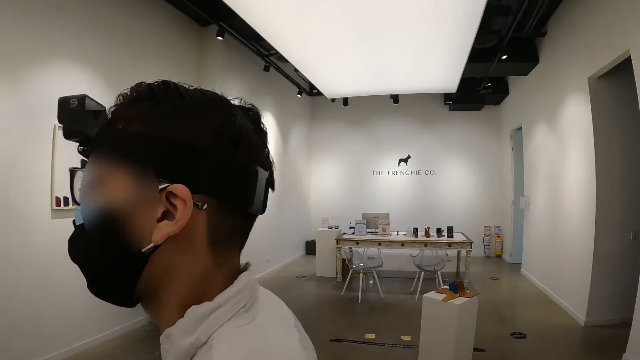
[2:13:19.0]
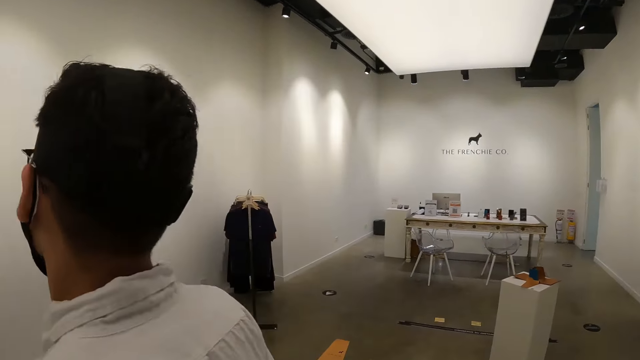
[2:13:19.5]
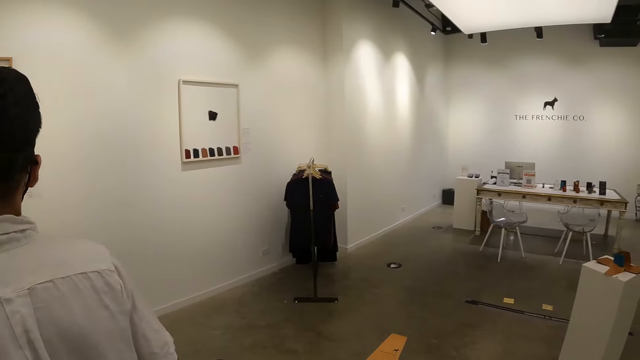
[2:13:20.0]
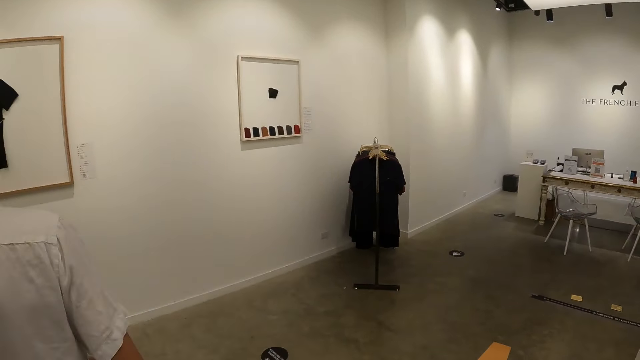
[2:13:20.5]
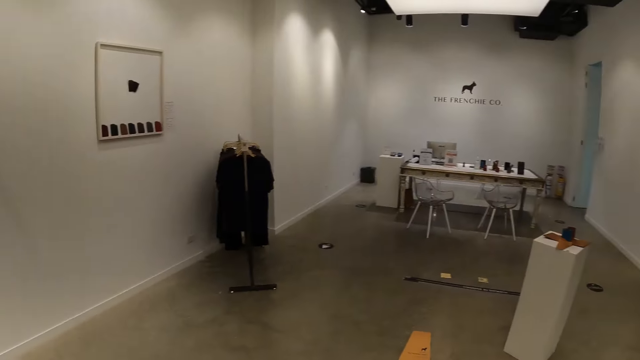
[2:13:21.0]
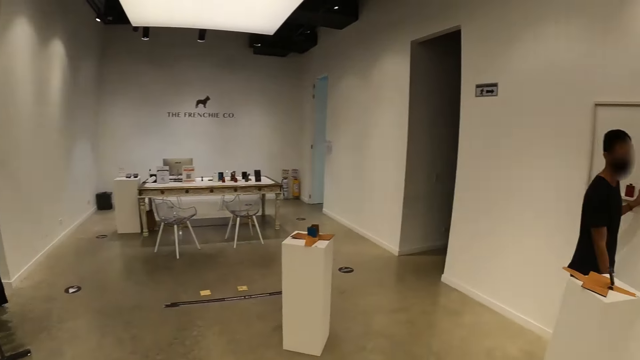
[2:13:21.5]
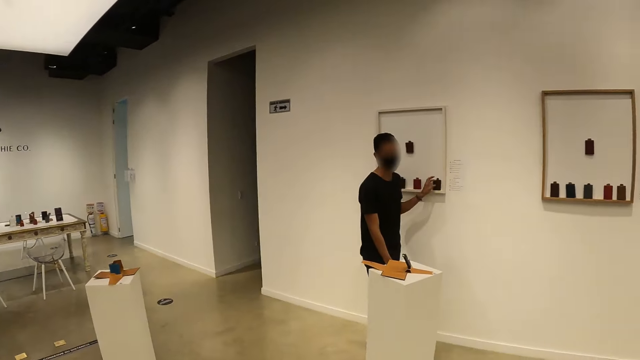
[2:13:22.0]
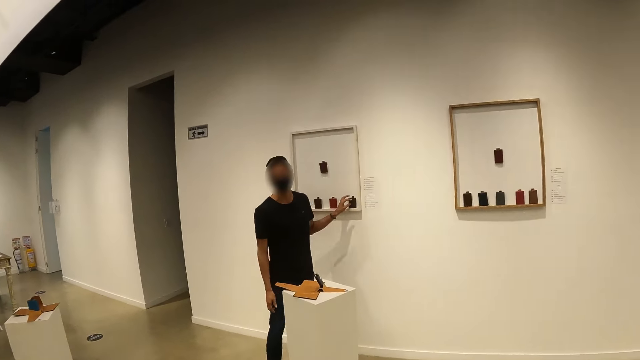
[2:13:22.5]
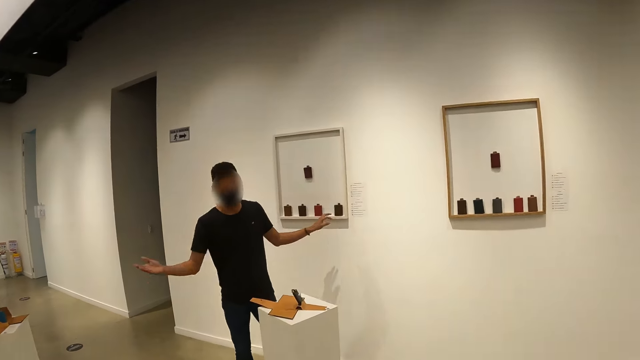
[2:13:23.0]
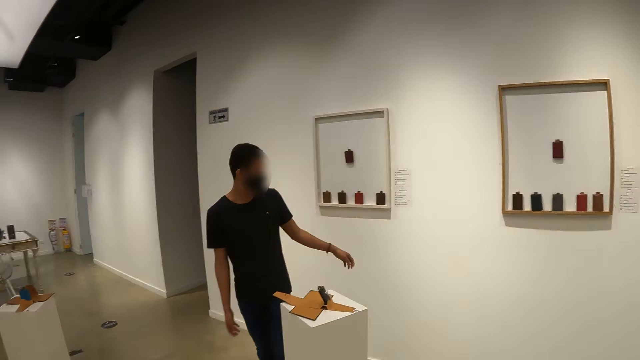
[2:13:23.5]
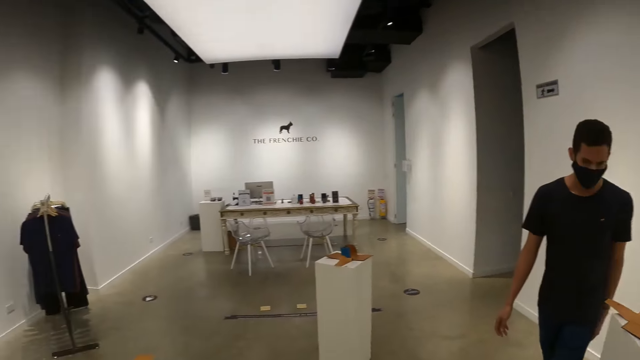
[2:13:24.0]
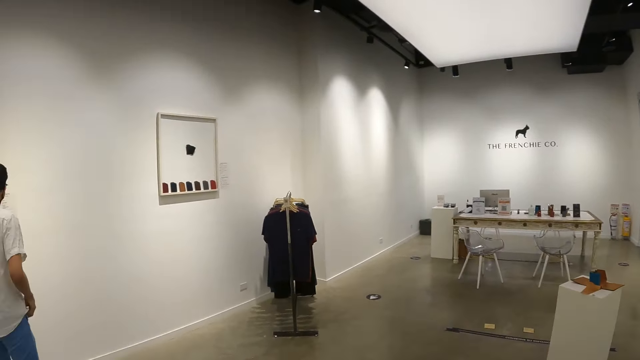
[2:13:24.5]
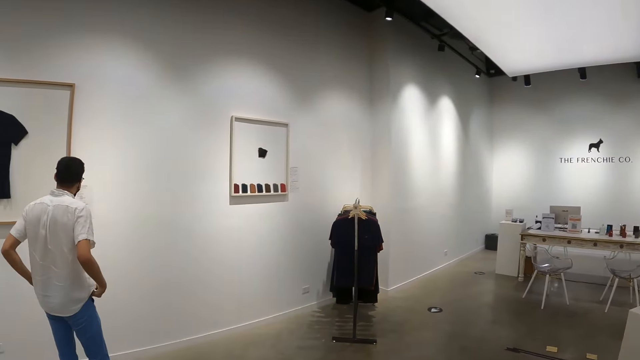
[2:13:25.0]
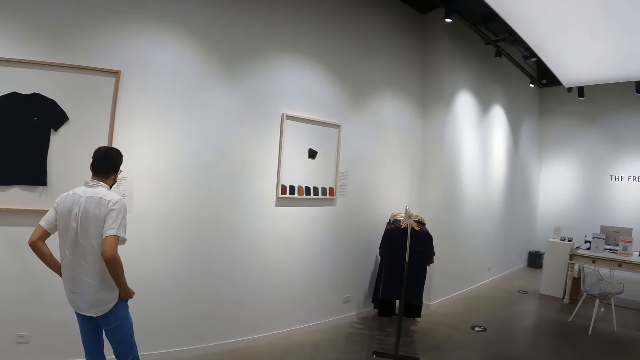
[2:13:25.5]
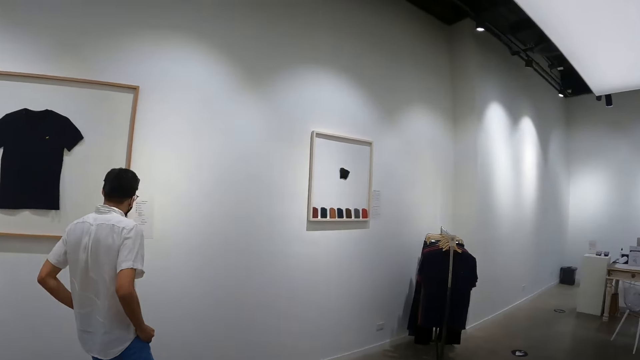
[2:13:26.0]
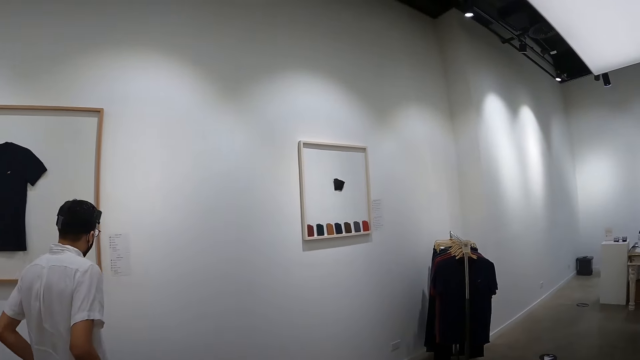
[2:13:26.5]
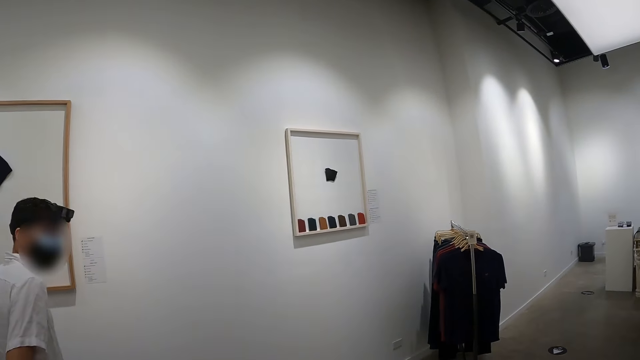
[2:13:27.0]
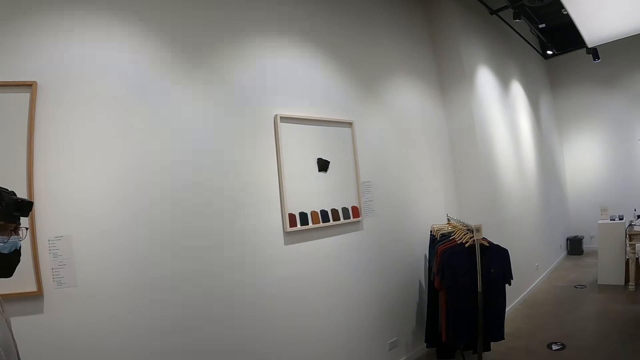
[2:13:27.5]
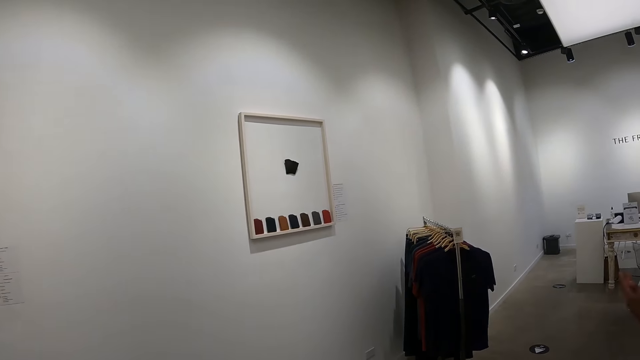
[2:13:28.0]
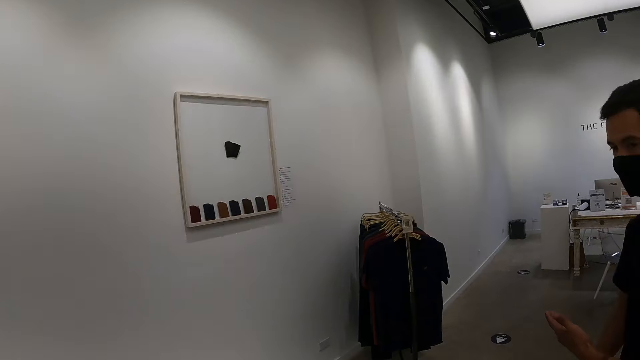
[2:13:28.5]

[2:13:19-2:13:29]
The man places the perfume bottle on the display board in the augmented store with his left hand. Another man puts his hands in his pockets.

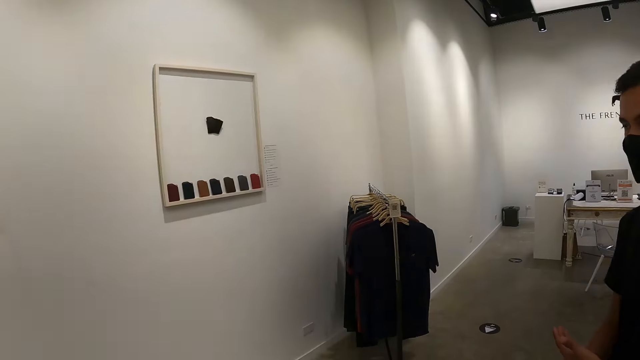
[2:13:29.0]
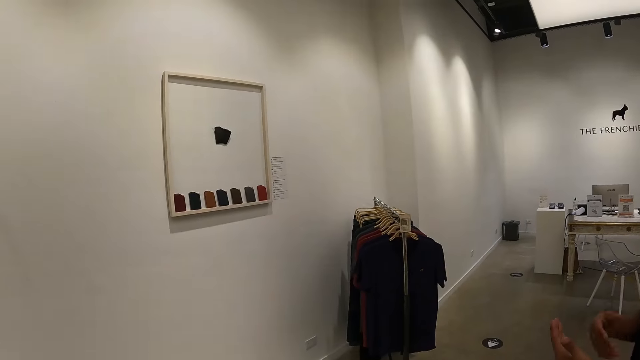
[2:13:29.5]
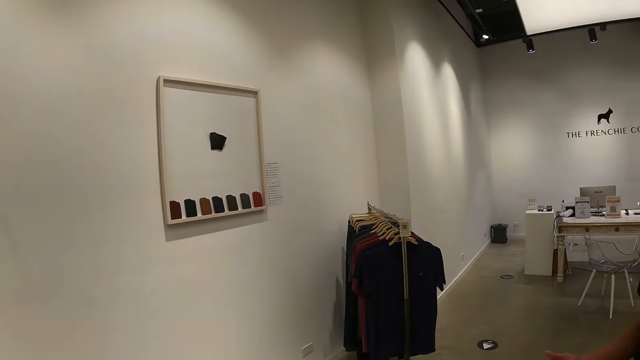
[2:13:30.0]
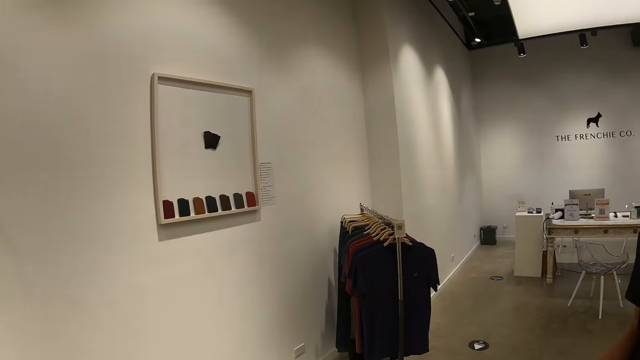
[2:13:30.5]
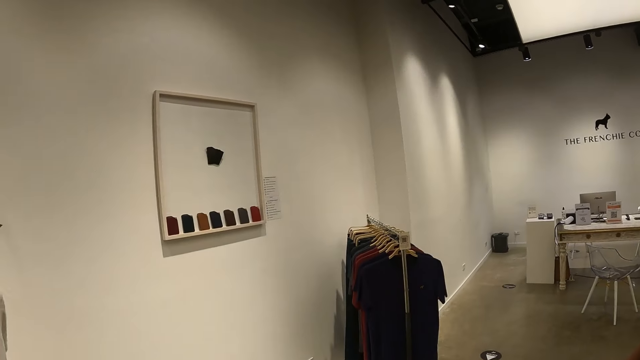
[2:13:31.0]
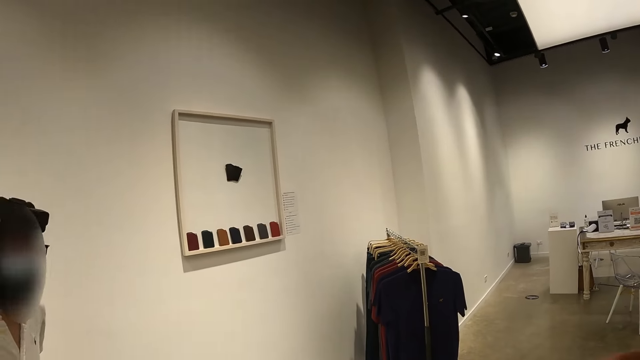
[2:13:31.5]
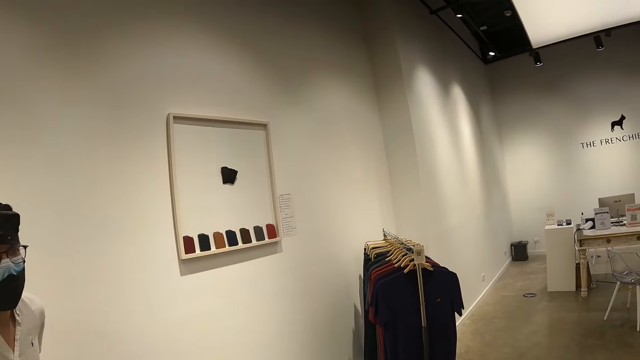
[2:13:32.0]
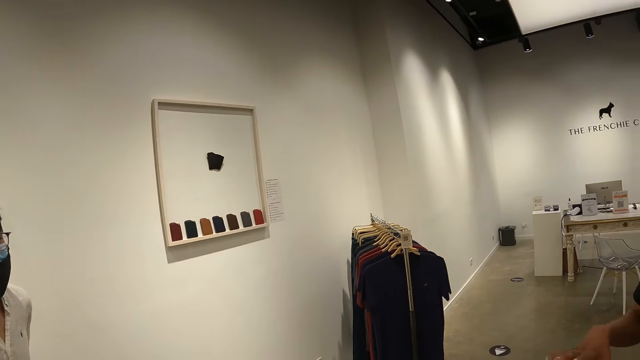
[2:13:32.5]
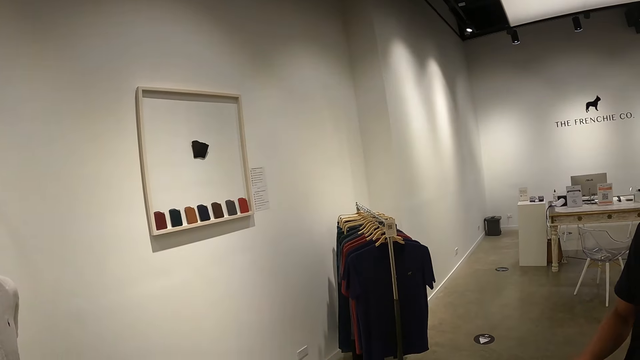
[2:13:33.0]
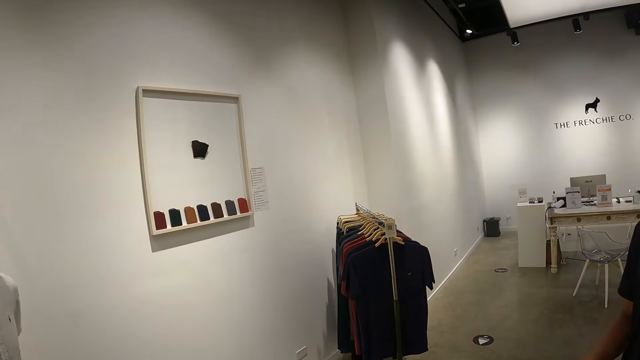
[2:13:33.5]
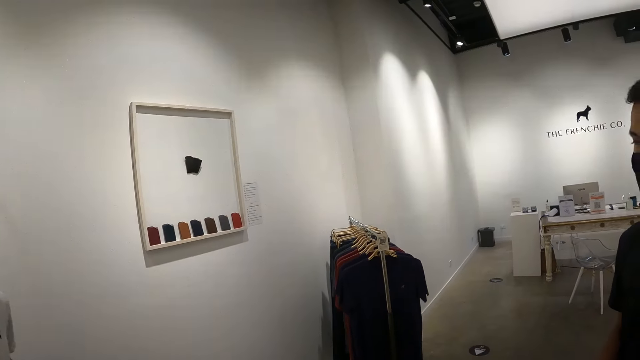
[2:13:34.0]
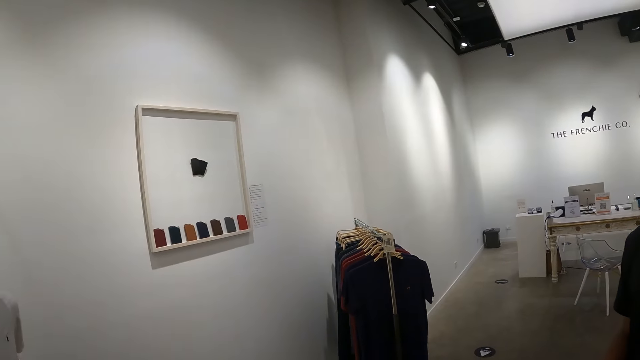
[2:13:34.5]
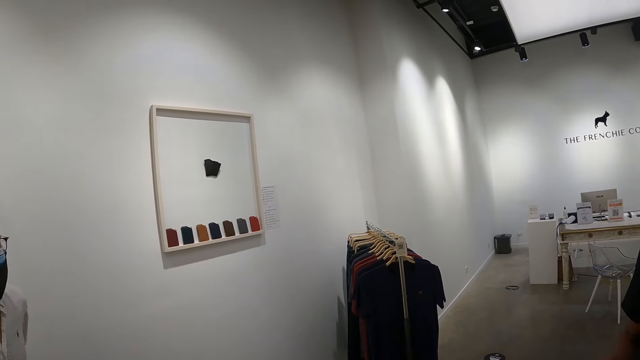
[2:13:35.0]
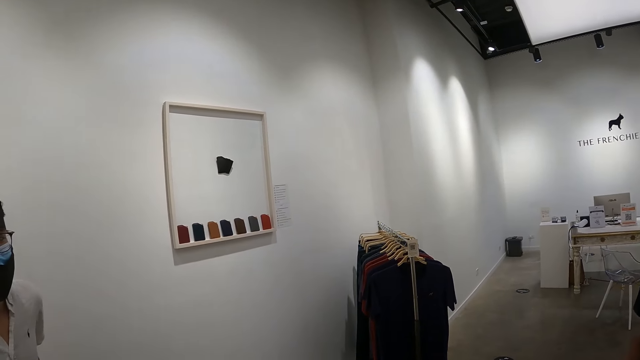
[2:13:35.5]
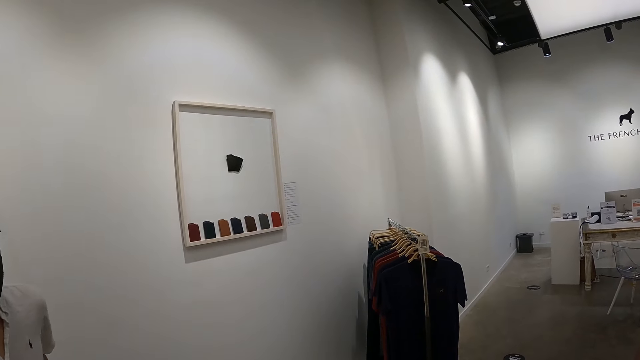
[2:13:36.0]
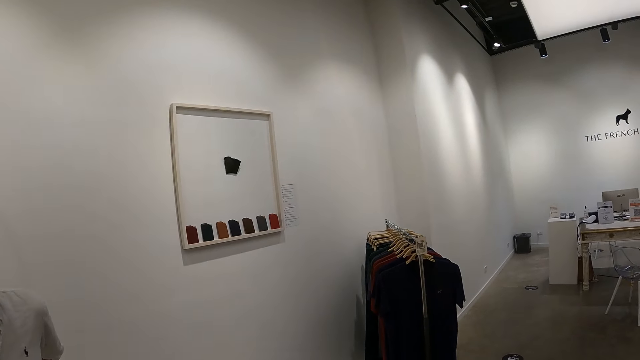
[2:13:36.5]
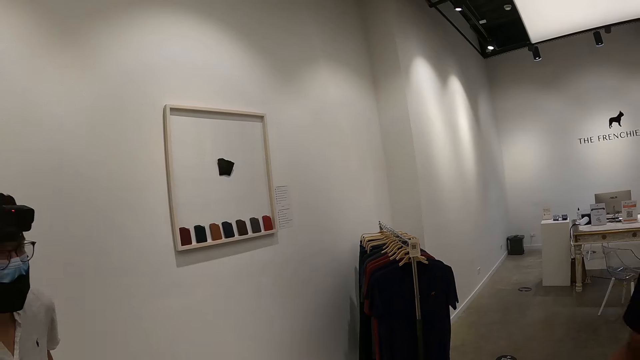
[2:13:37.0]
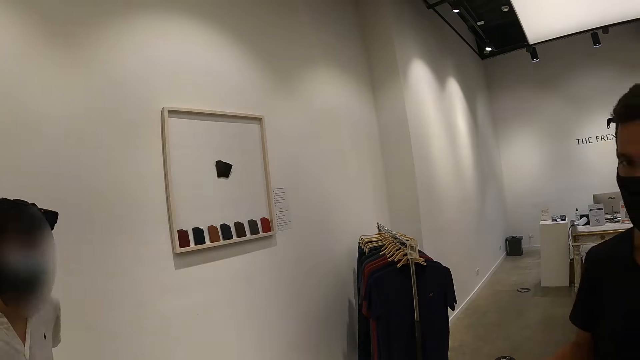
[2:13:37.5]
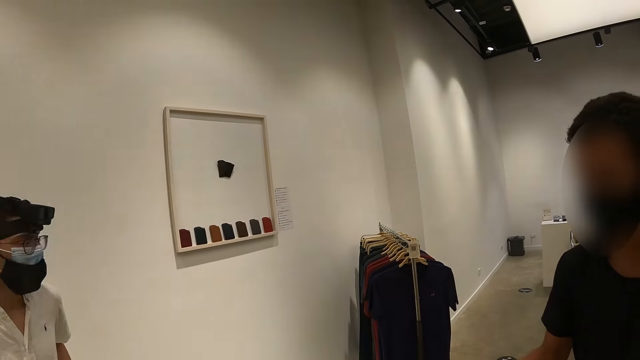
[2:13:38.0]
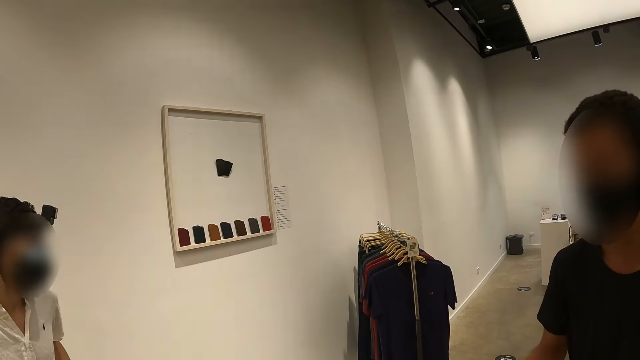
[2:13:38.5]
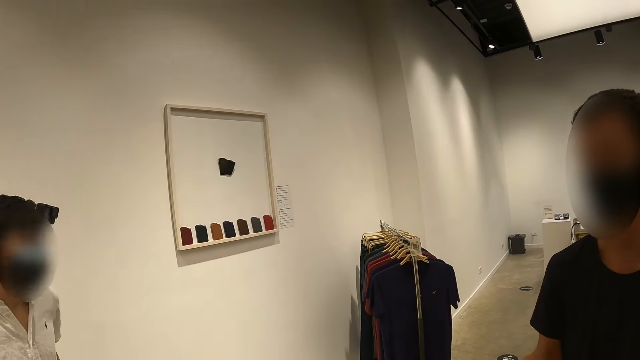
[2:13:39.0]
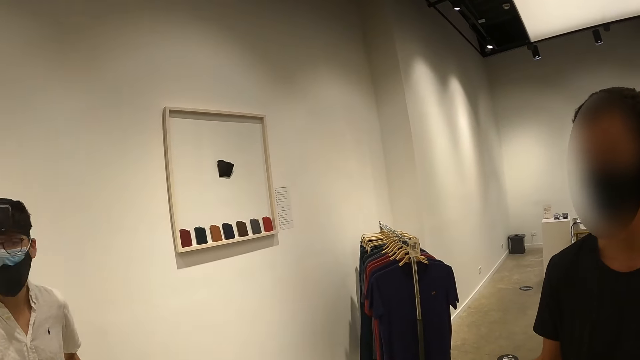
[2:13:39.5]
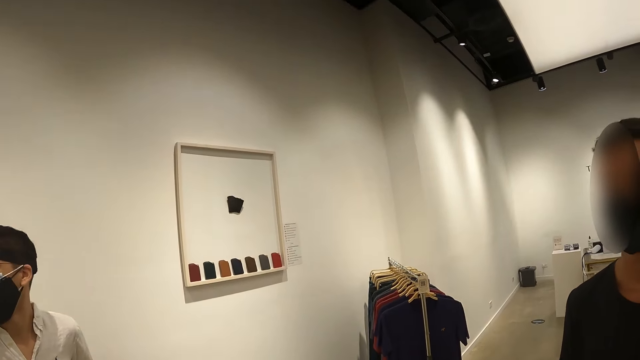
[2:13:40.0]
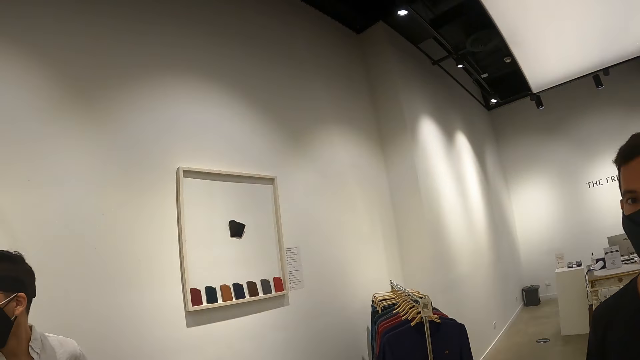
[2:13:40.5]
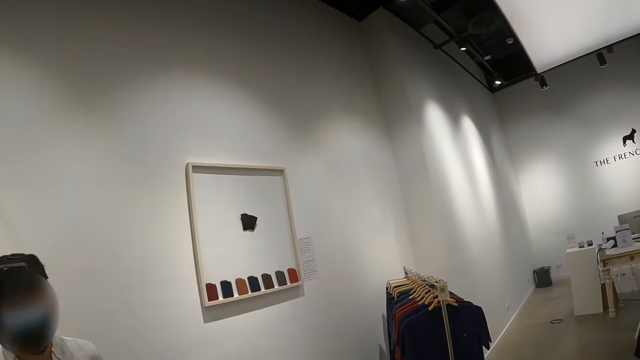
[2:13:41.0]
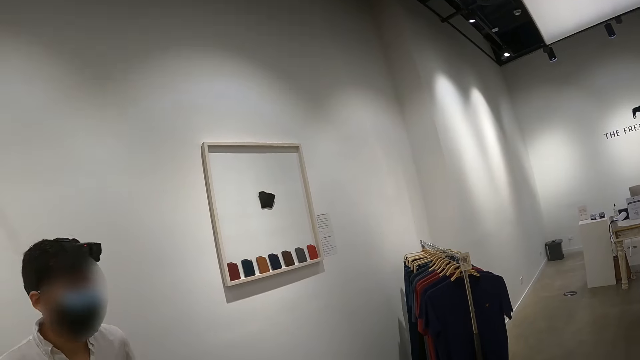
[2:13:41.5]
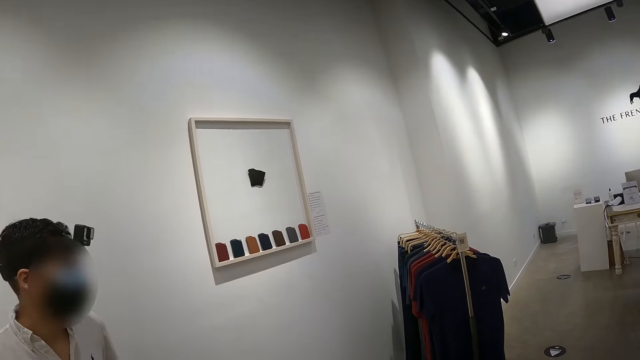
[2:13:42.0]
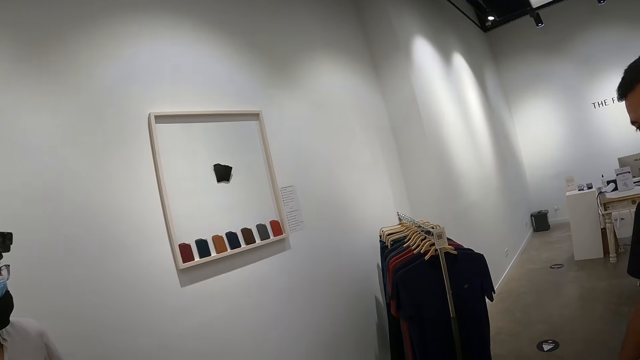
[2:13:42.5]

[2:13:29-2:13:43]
The camera wearer looks at the displayed t-shirts. The man interacts with the camera wearer.
